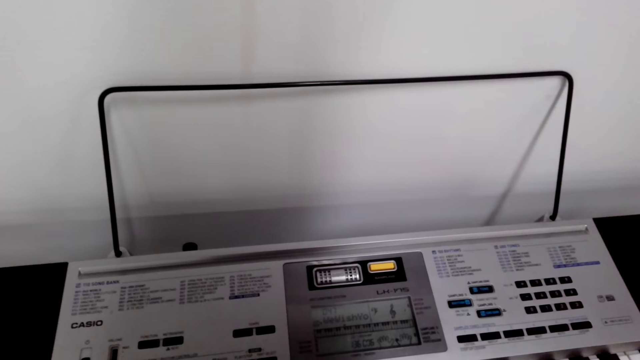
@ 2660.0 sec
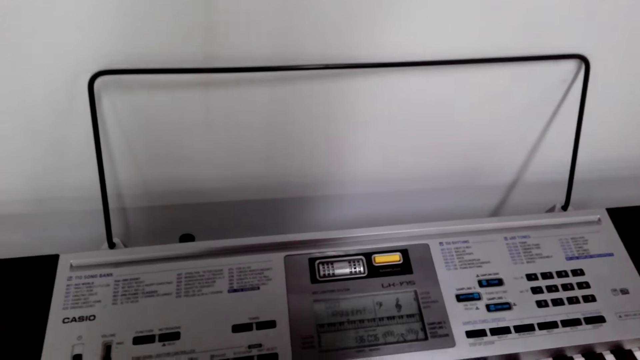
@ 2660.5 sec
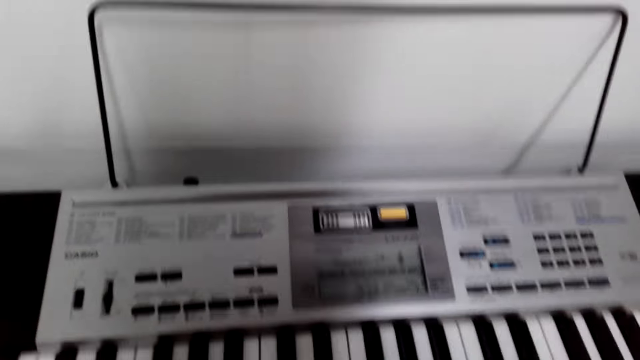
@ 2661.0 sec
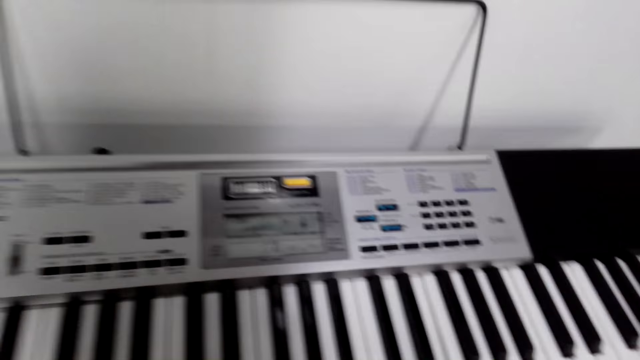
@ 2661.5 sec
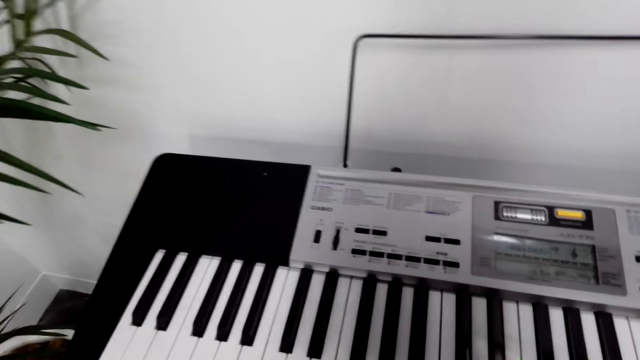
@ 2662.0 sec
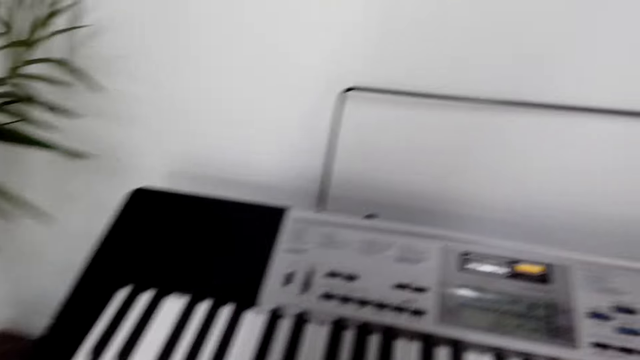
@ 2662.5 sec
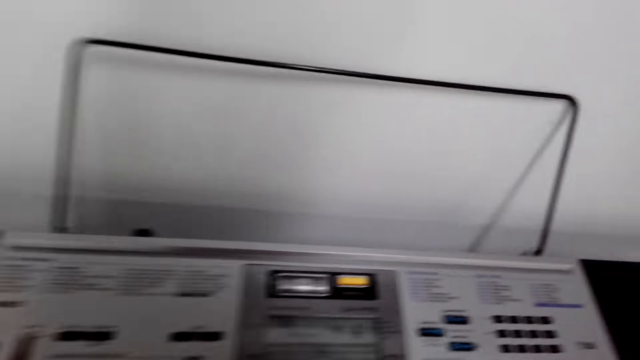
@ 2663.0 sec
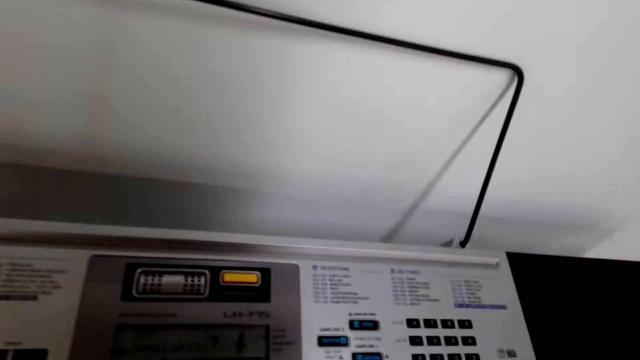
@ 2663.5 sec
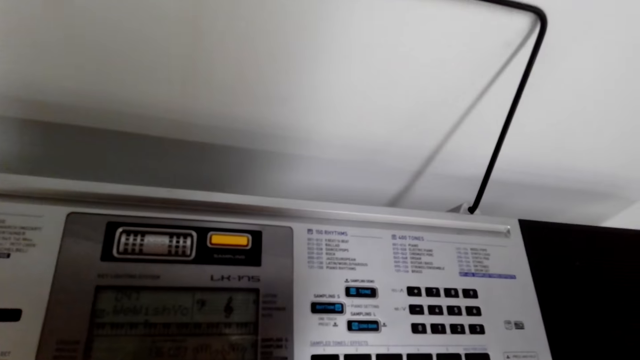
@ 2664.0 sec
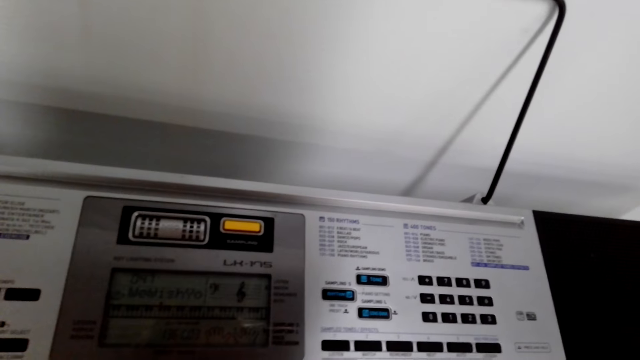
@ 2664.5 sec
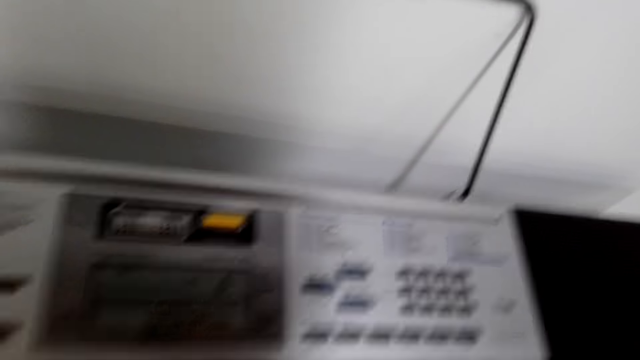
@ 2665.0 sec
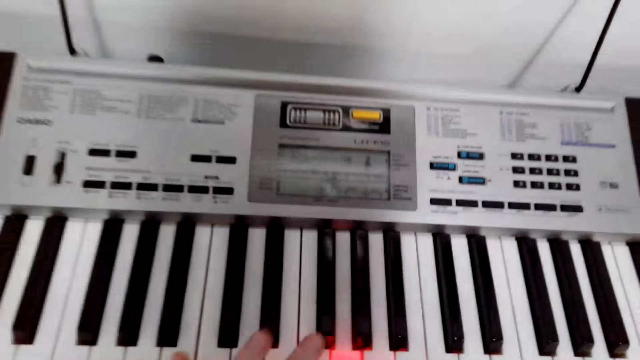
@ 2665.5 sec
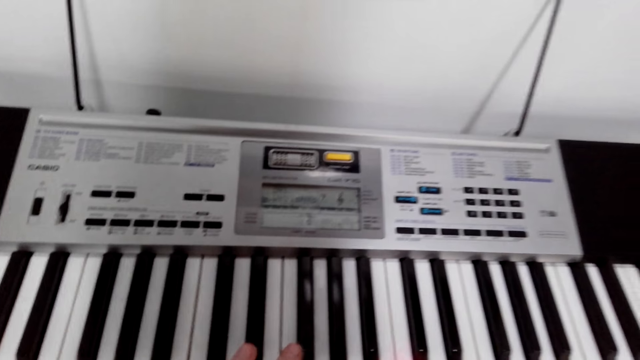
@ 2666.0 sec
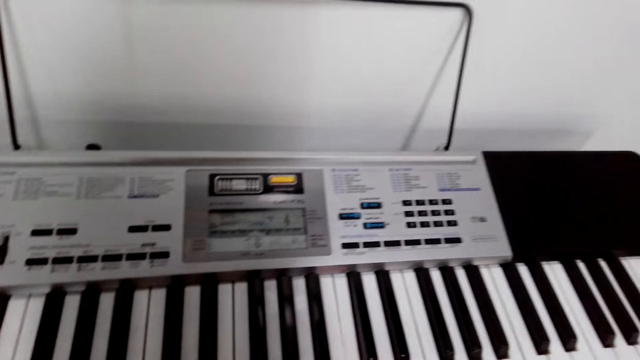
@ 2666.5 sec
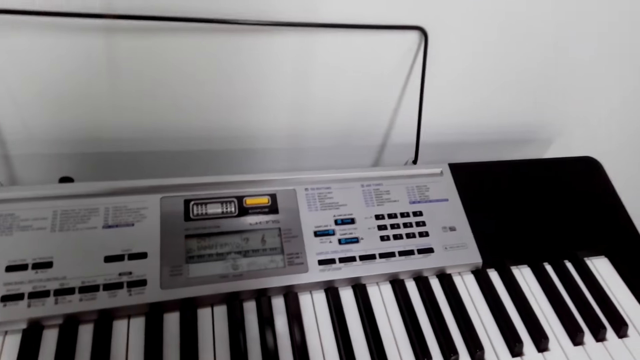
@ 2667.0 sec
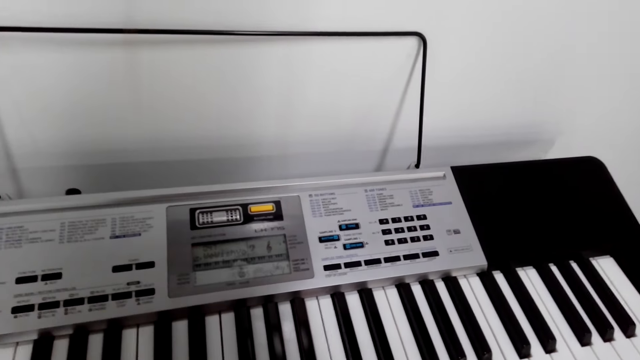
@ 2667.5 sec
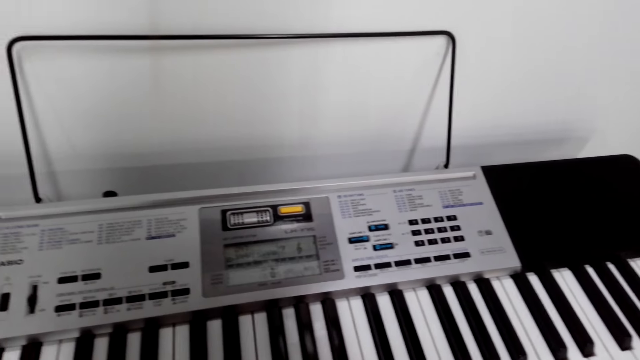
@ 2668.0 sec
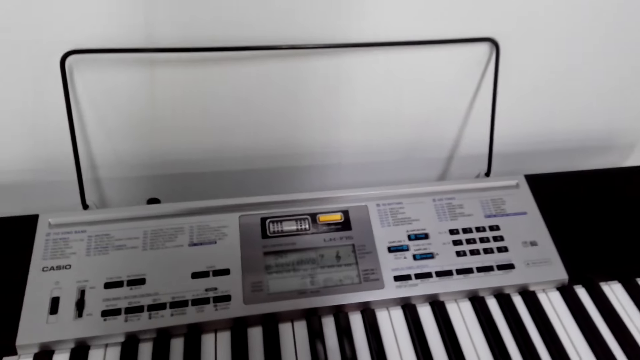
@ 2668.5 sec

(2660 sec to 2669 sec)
The camera wearer looks around. They play a piano.

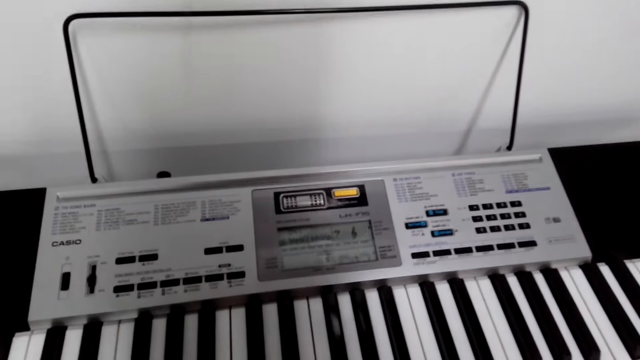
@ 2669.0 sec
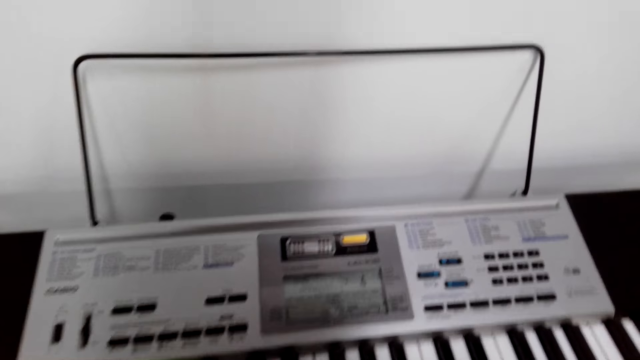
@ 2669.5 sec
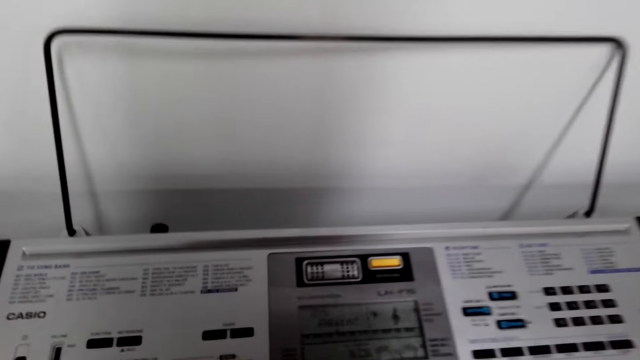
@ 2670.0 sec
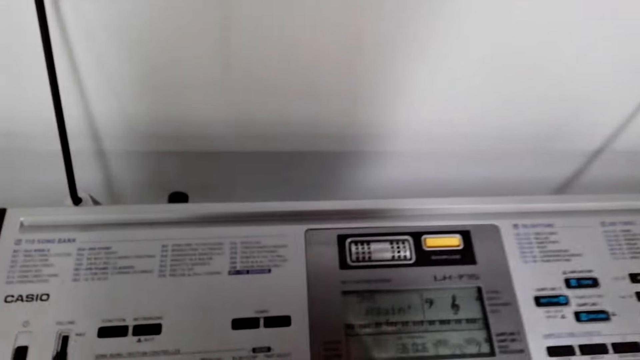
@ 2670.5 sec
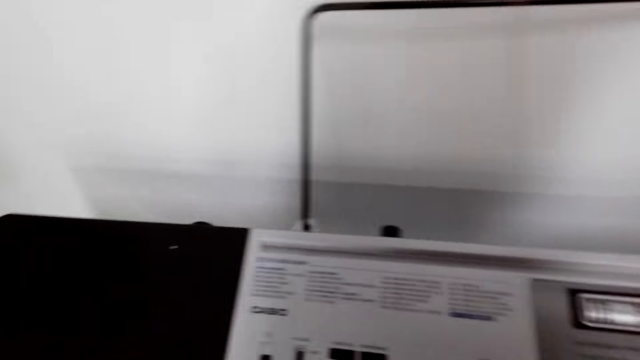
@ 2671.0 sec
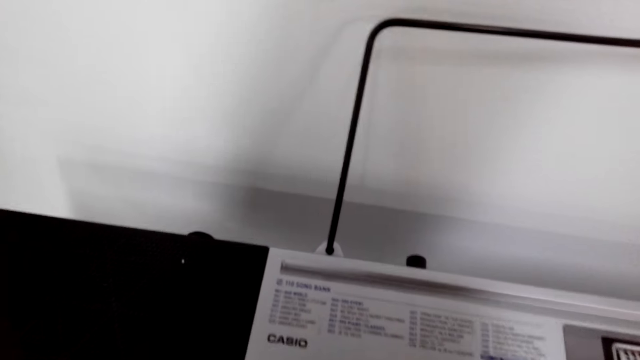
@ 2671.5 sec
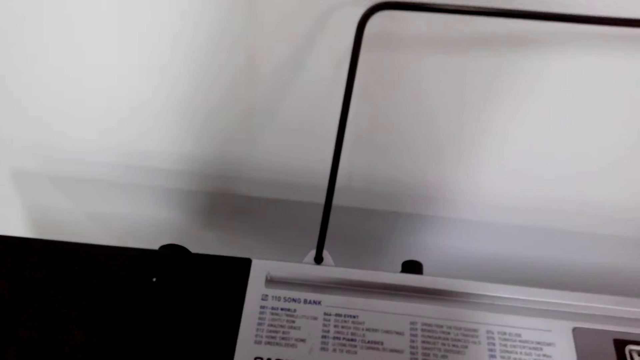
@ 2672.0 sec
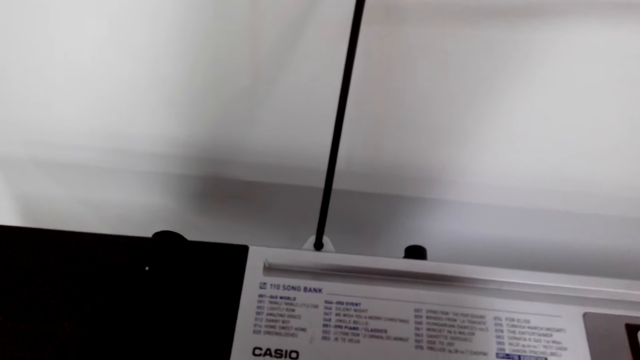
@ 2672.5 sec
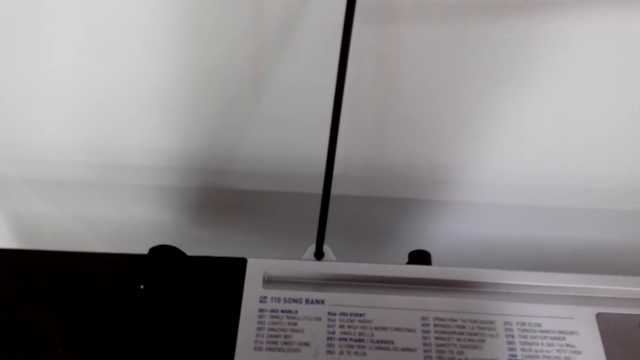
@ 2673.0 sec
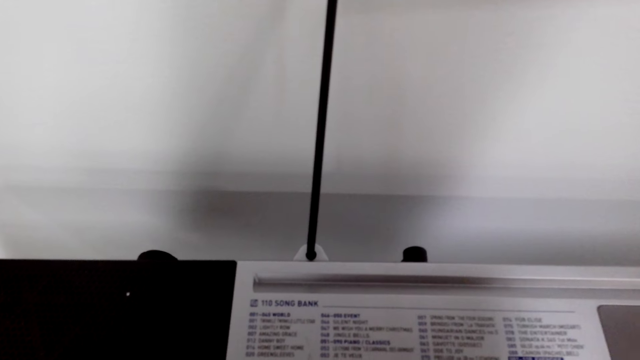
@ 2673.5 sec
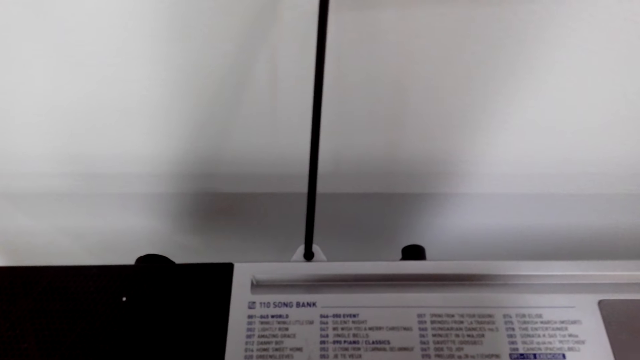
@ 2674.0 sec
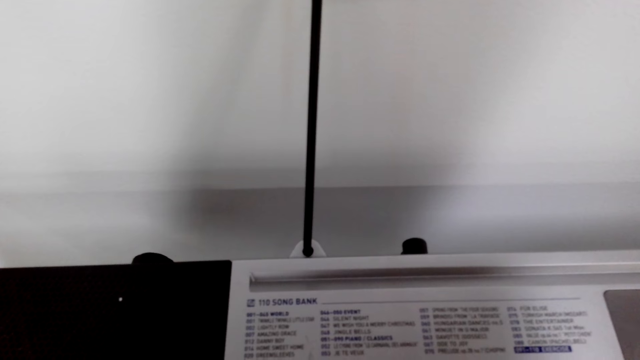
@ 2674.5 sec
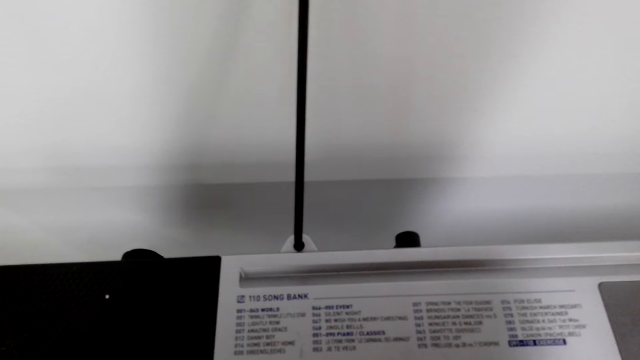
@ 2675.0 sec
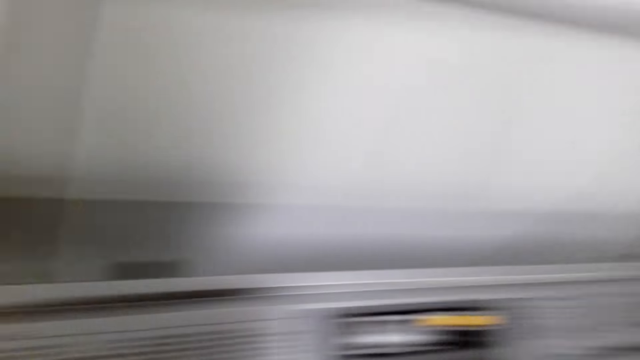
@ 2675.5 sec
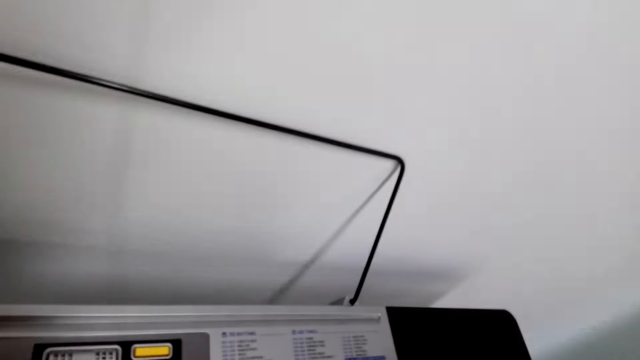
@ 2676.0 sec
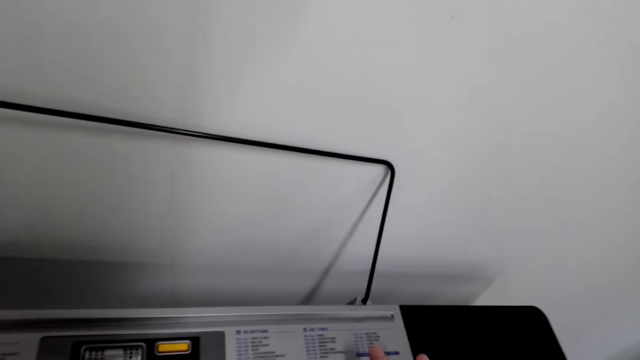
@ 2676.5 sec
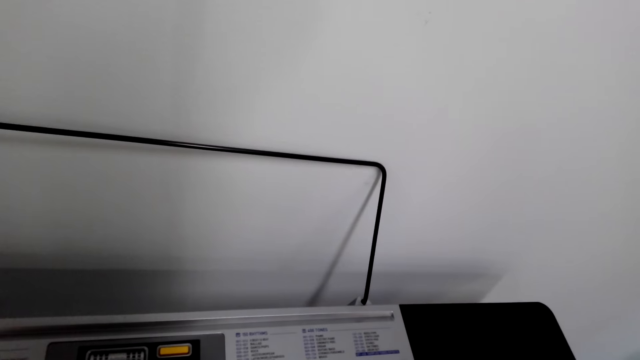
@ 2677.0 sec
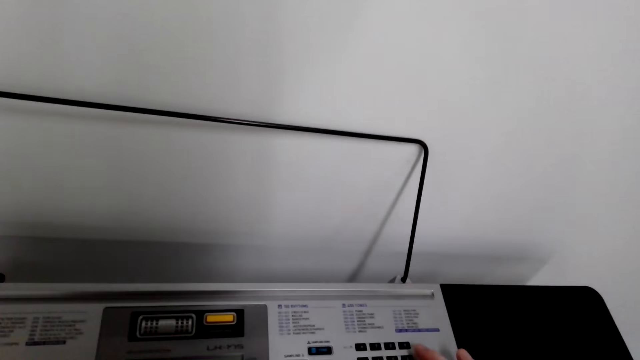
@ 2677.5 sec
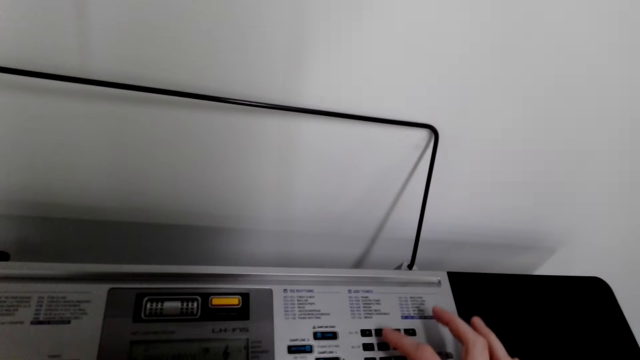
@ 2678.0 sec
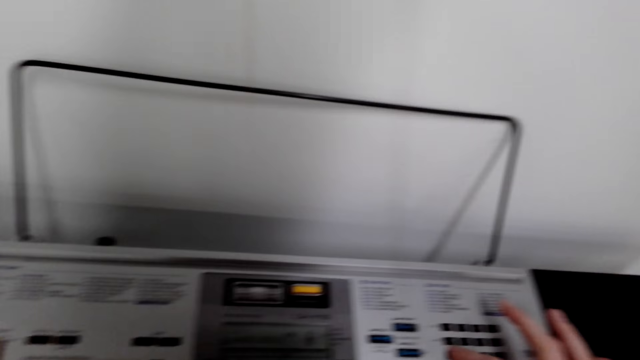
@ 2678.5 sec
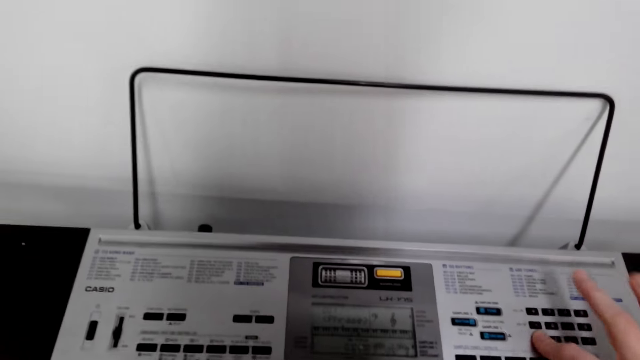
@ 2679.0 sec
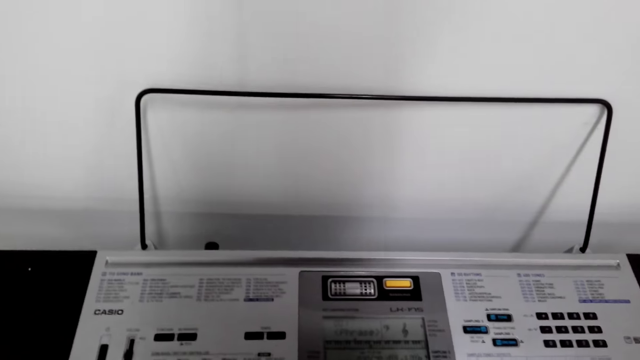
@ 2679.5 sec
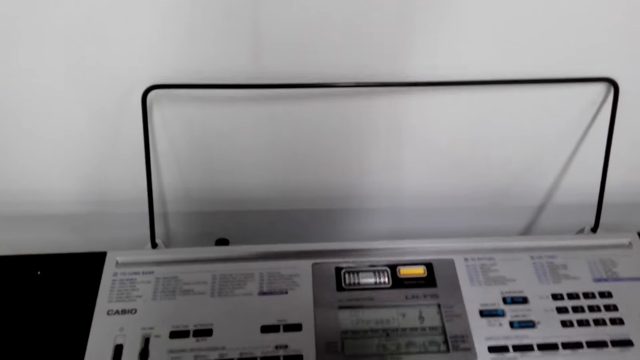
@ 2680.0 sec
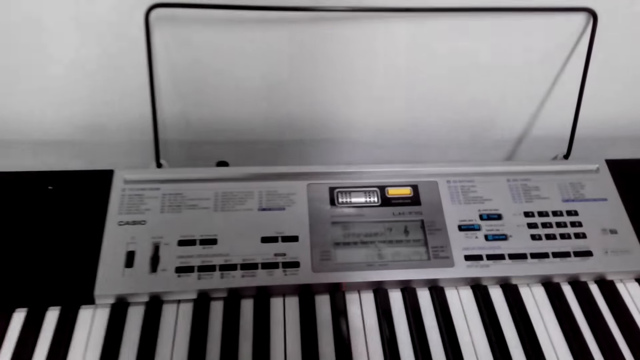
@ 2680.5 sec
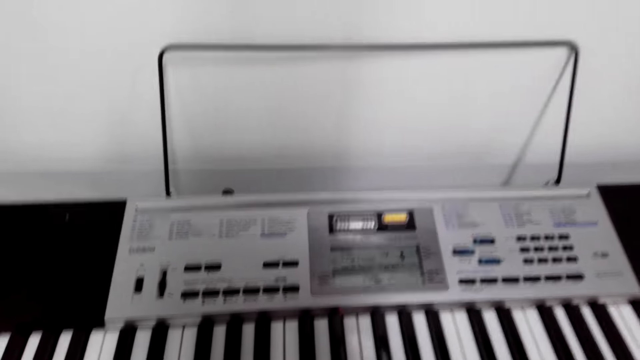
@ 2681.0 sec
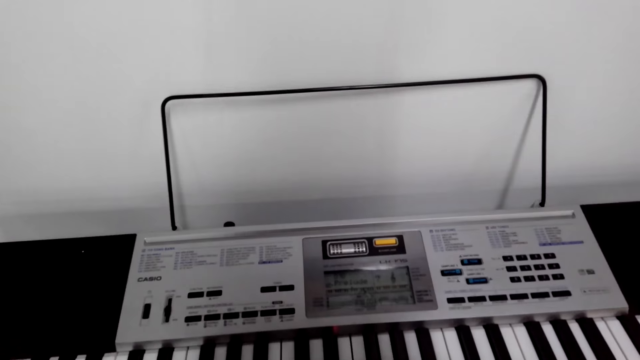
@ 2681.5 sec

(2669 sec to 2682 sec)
The camera wearer dialogues with a woman. They play a piano. They press some buttons on the piano.
